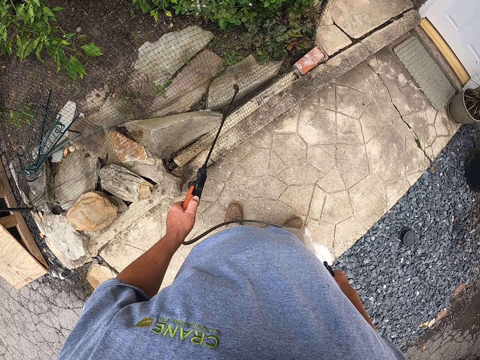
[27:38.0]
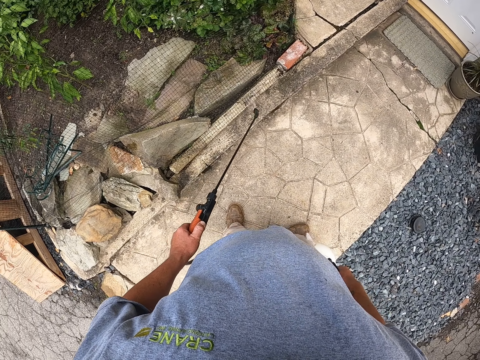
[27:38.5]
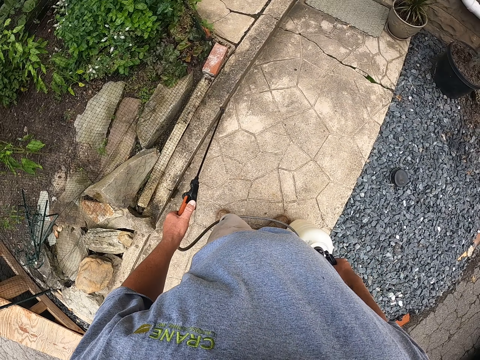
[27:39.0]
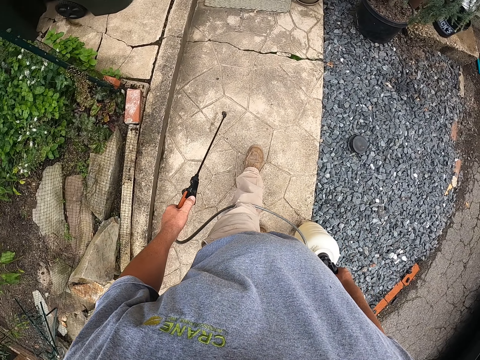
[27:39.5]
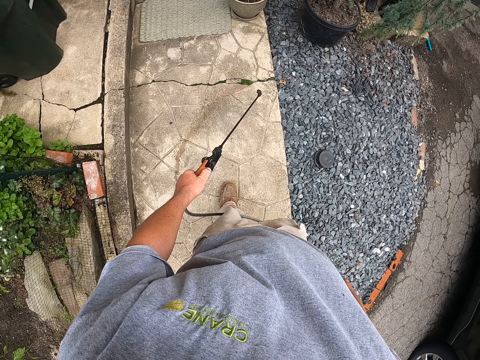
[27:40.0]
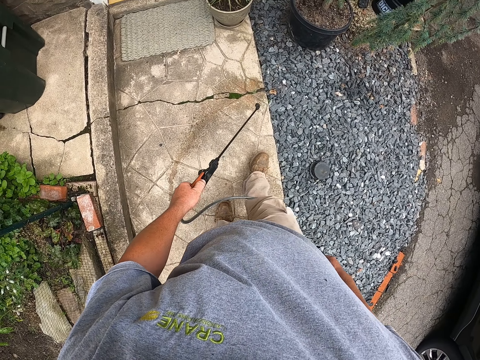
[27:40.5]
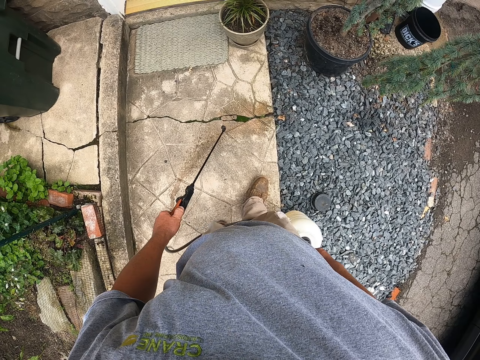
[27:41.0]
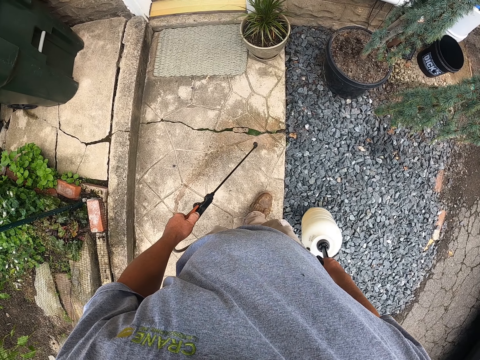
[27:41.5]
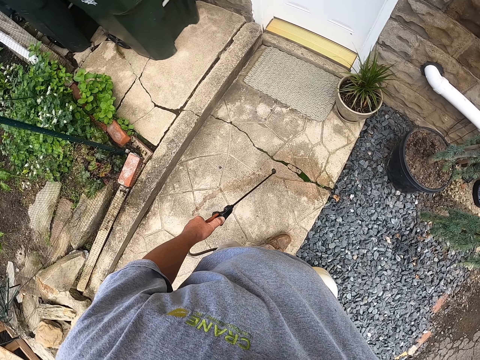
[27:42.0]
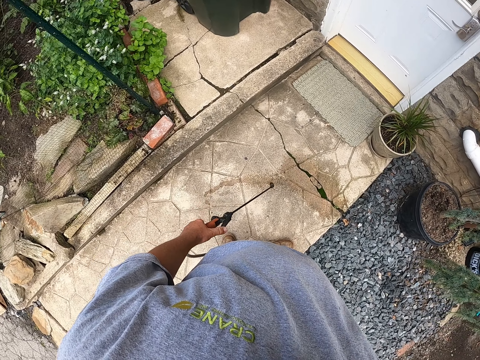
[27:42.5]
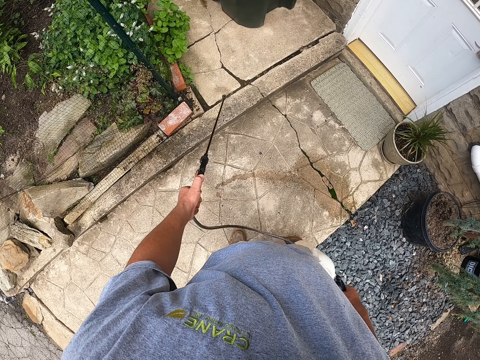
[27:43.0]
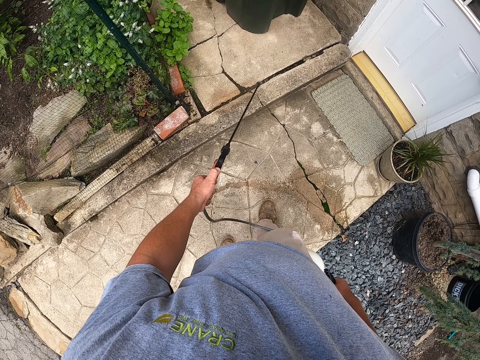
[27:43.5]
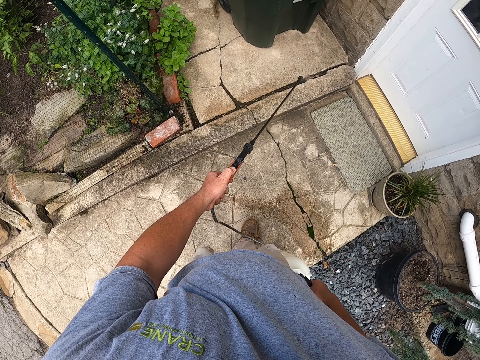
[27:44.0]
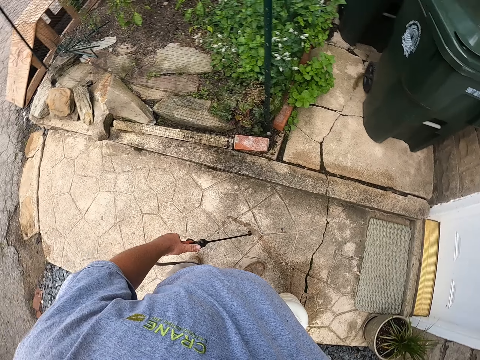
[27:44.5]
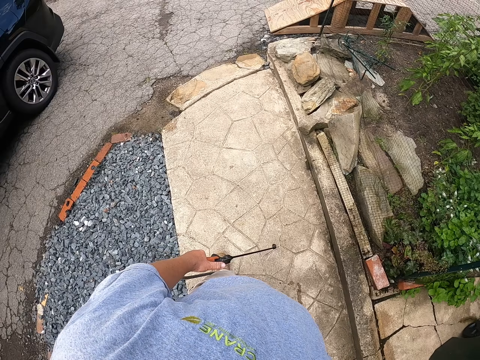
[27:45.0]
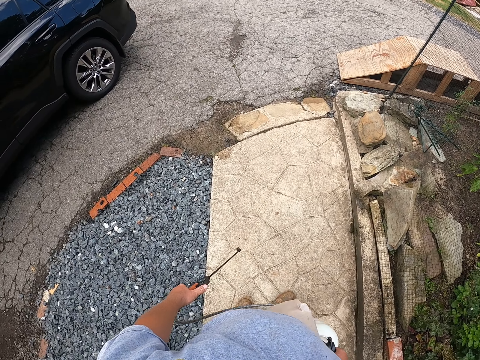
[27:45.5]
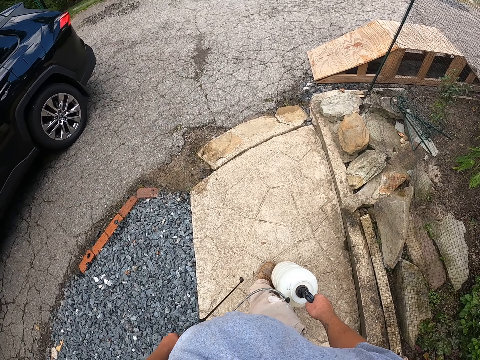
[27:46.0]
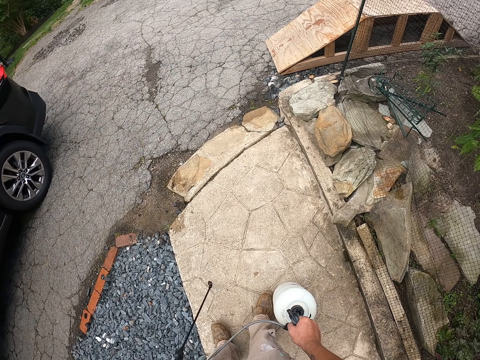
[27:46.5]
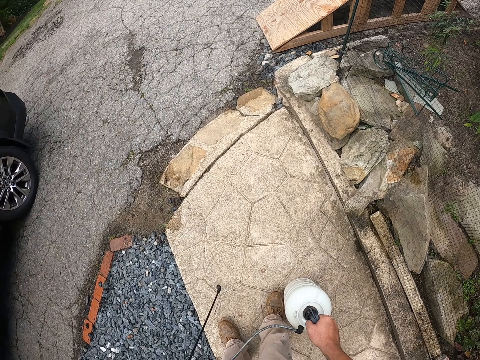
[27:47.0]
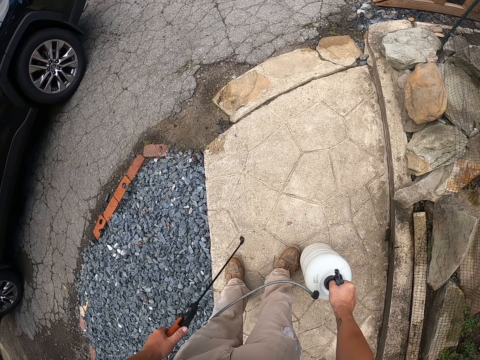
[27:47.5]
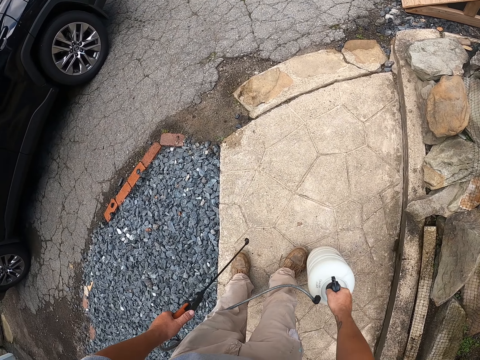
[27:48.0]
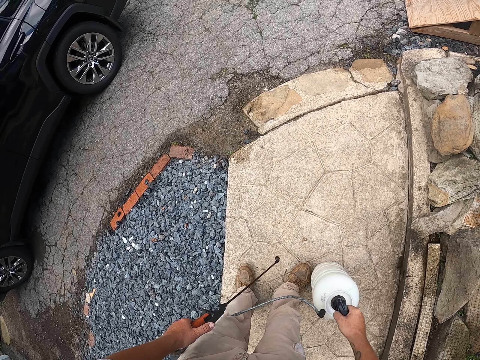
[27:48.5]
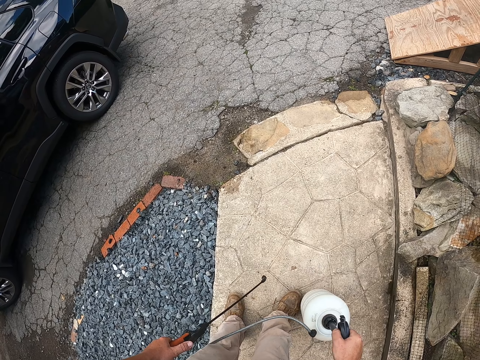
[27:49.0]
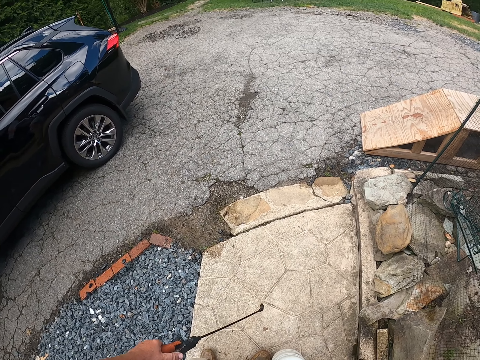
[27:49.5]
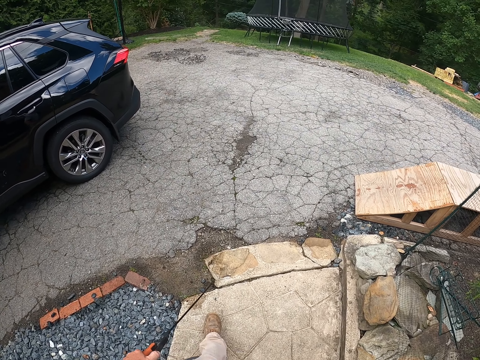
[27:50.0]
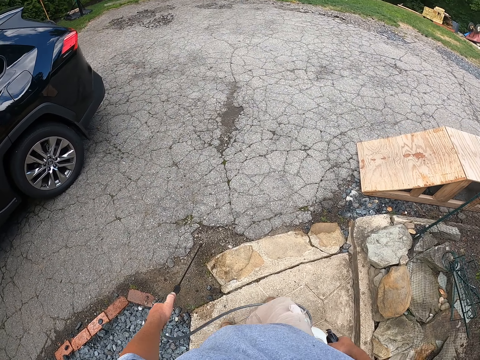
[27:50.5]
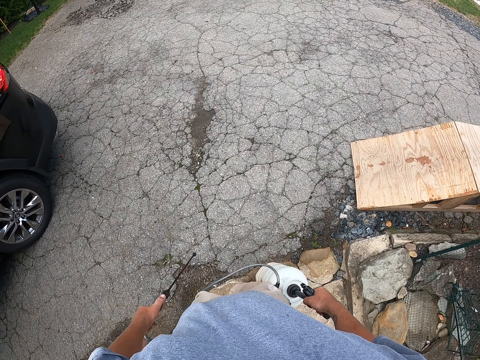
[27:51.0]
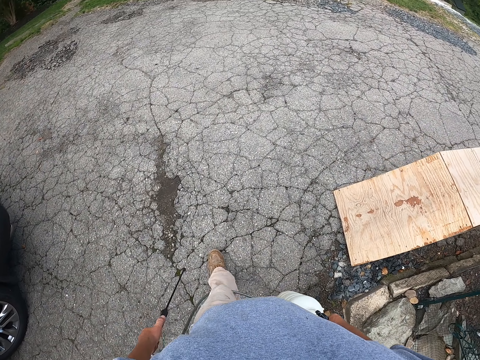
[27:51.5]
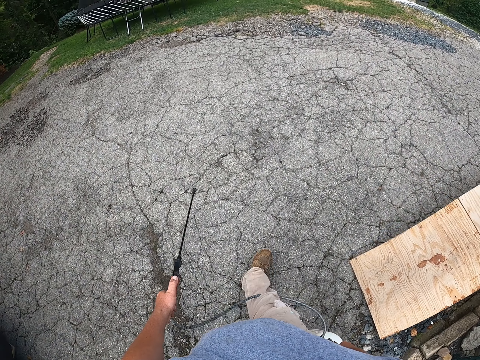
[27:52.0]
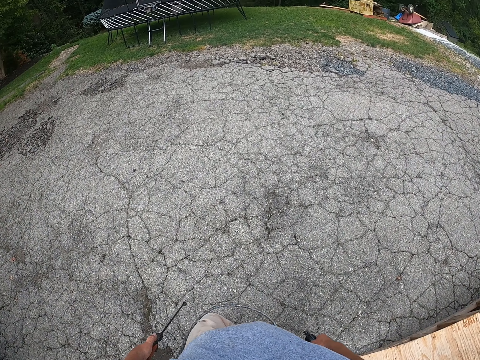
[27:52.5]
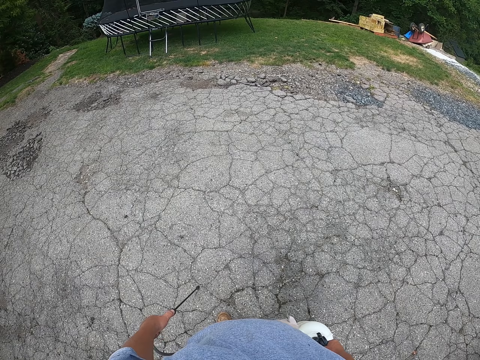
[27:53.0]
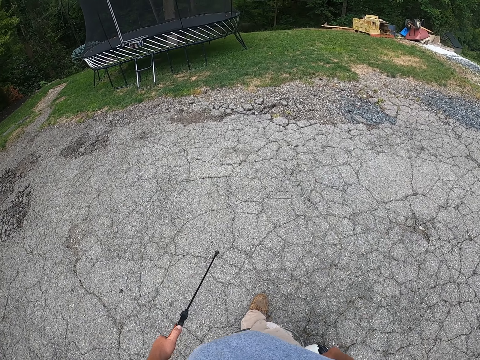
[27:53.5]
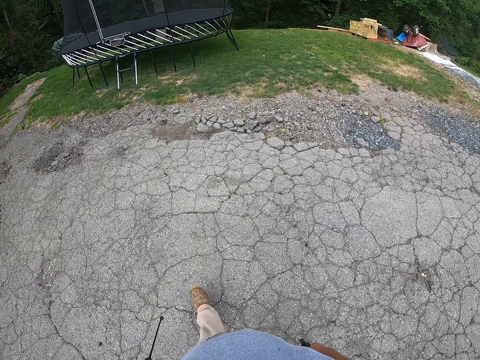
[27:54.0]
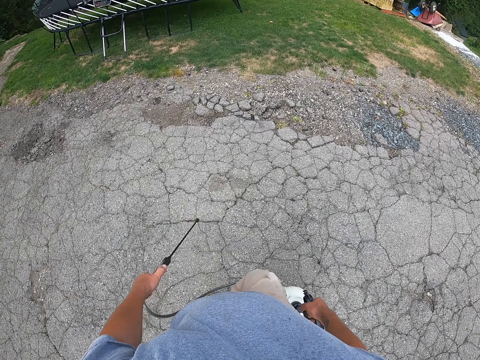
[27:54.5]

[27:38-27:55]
The camera wearer sprays water with the sprayer gun on the surface of the road where grass has grown while they walk. They pump disinfectant. They place the spray gun down. They look around and walk around. They pour disinfectant around the compound.

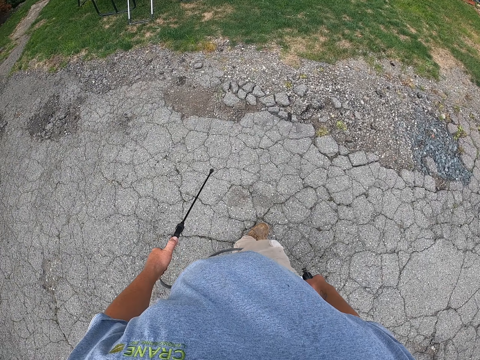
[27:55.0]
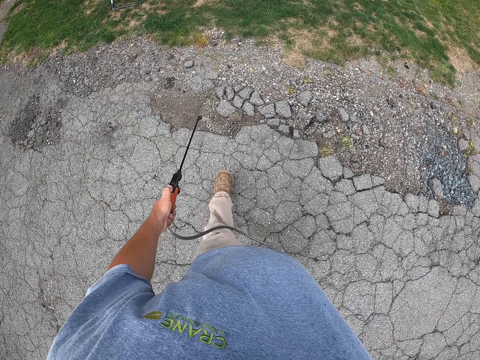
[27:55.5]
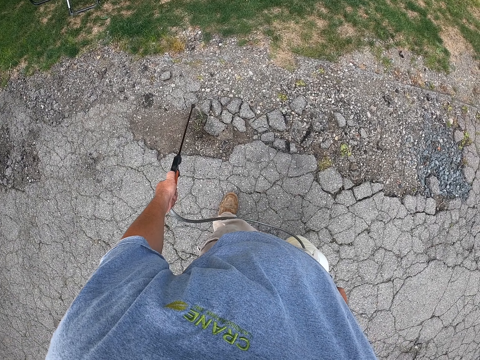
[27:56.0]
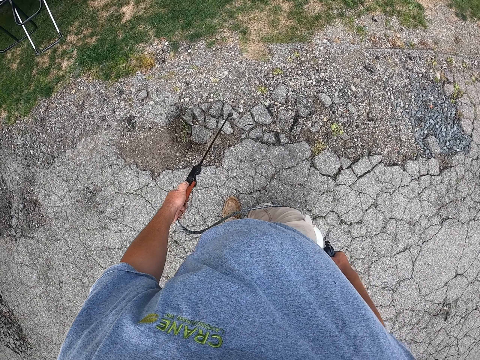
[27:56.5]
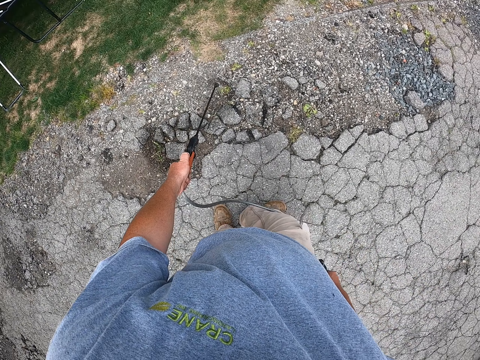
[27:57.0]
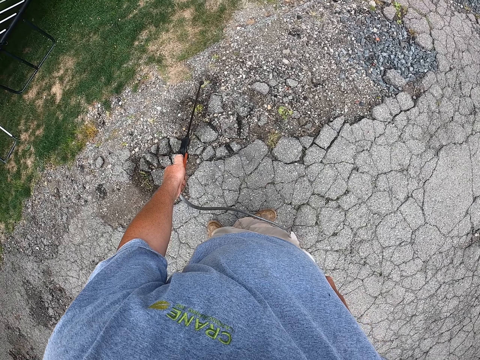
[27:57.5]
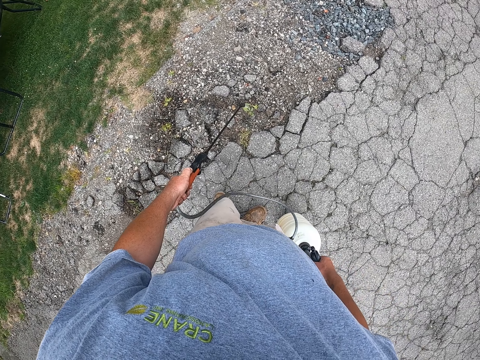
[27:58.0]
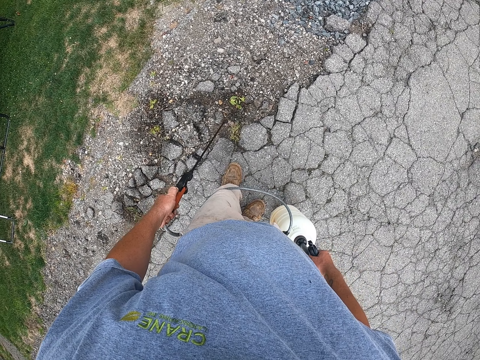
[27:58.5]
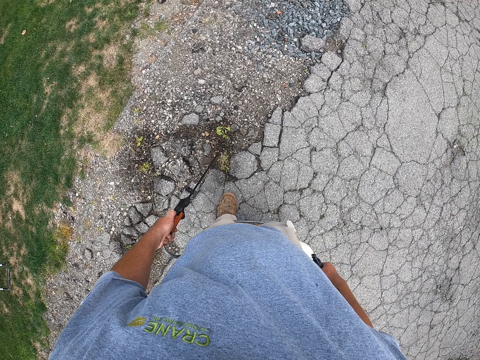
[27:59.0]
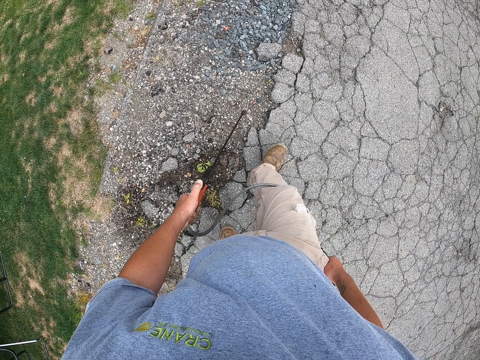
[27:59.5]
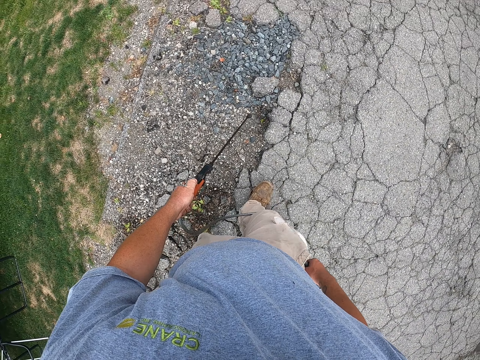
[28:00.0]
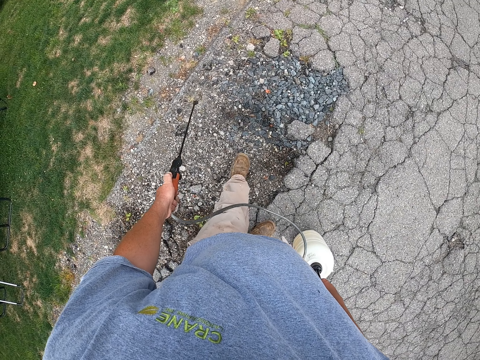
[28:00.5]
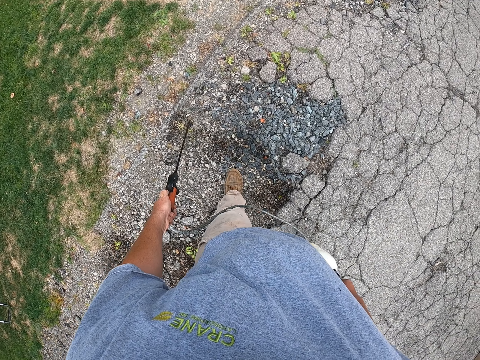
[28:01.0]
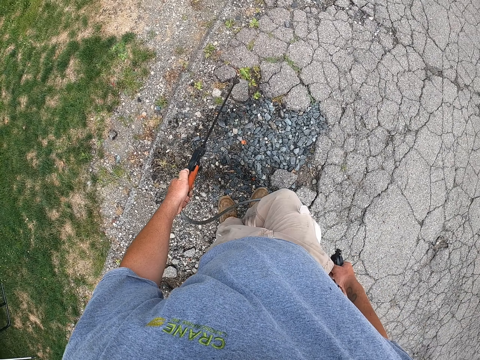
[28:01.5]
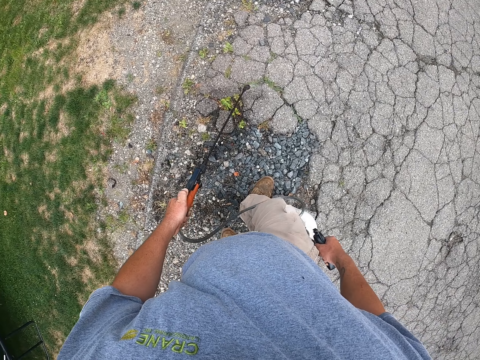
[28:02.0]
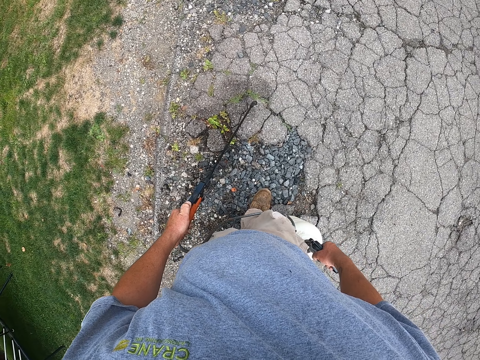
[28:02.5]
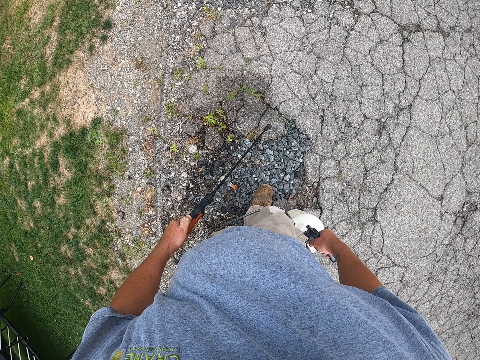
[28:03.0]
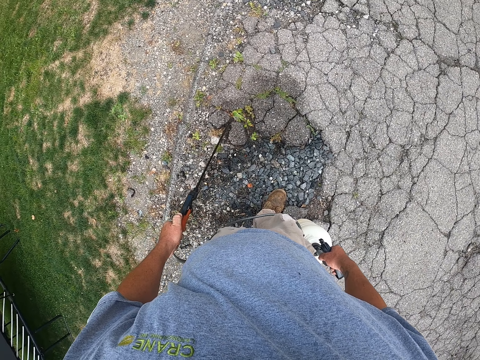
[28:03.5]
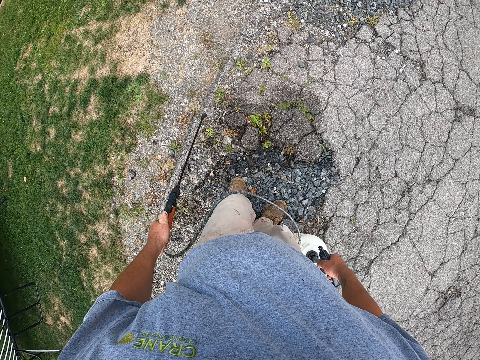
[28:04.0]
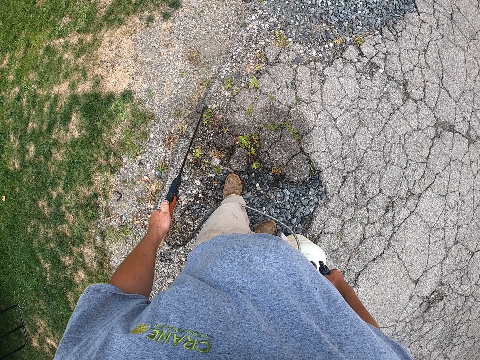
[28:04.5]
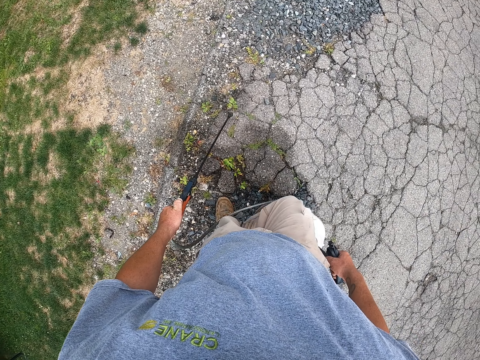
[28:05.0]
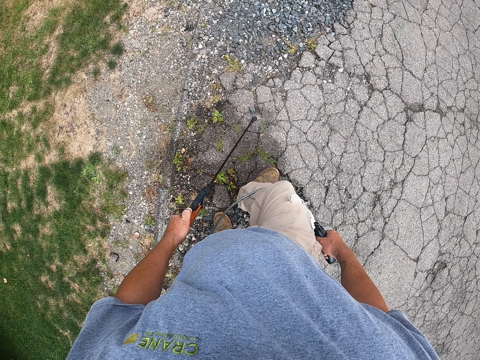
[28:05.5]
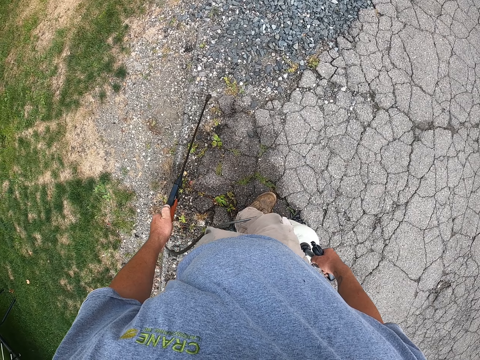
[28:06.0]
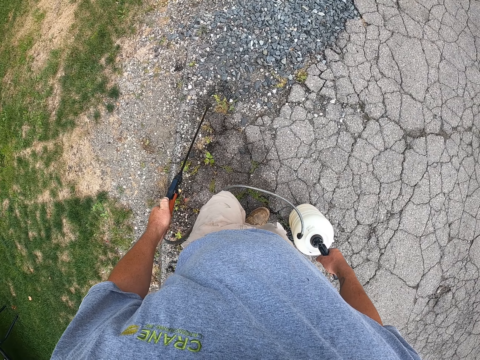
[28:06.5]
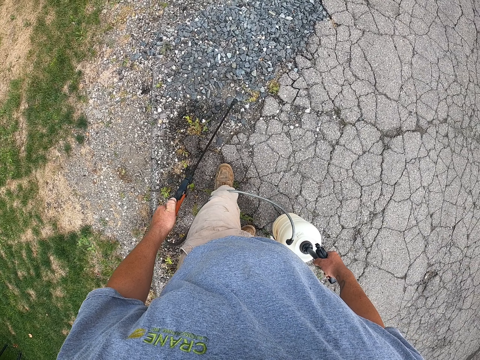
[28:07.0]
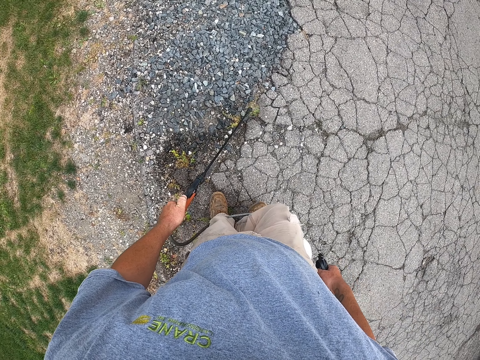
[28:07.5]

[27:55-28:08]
The camera wearer stands while they spray water on the grass. They spray water with a sprayer gun on the surface of the road where grass has grown while they walk.
